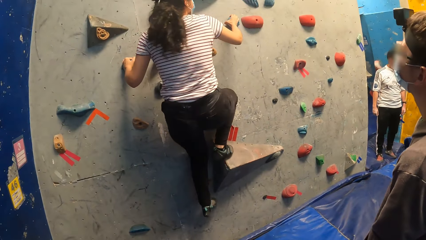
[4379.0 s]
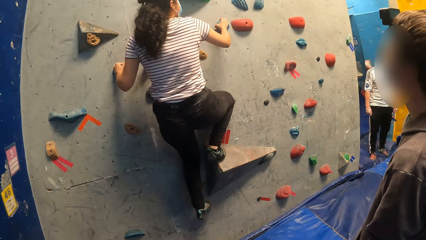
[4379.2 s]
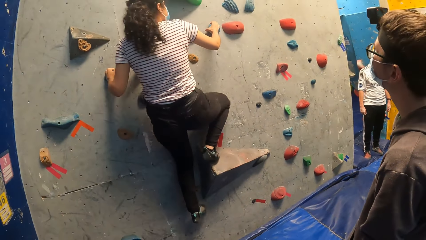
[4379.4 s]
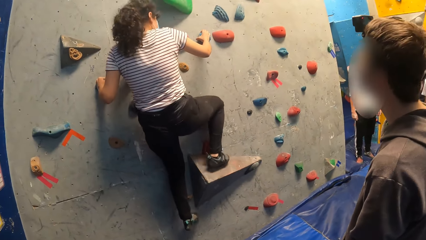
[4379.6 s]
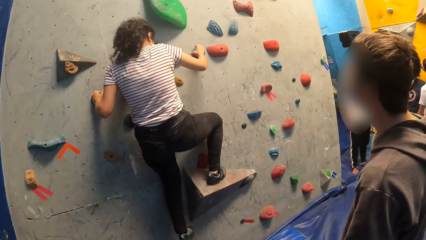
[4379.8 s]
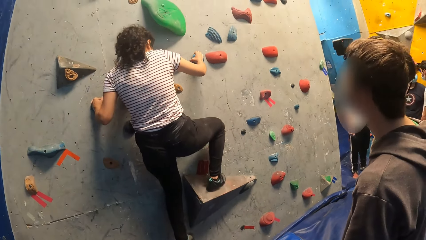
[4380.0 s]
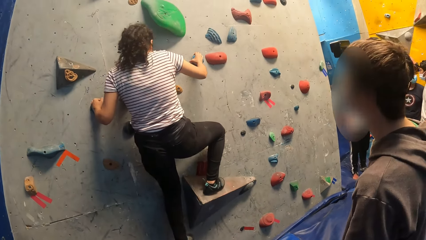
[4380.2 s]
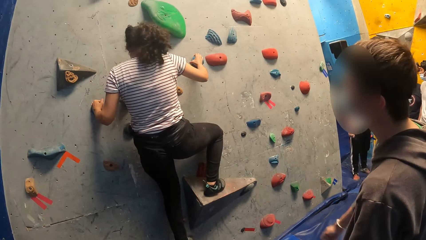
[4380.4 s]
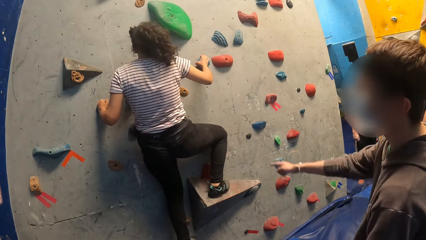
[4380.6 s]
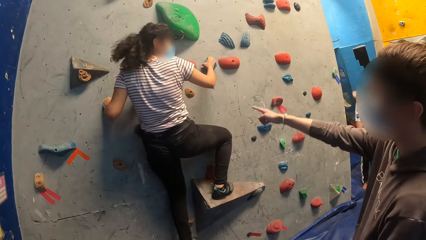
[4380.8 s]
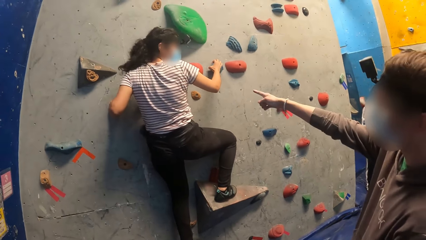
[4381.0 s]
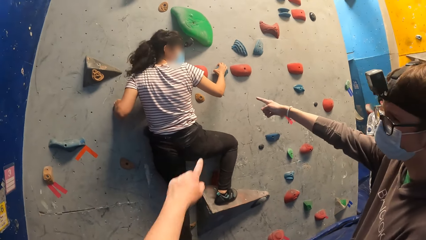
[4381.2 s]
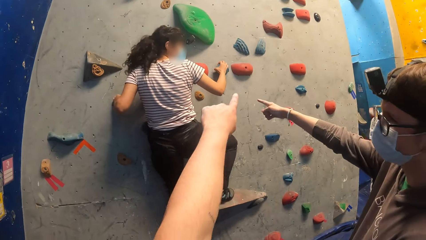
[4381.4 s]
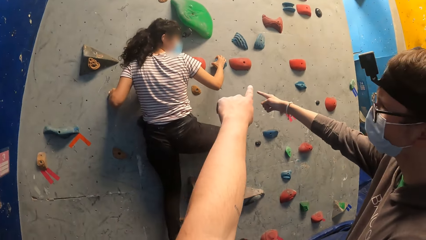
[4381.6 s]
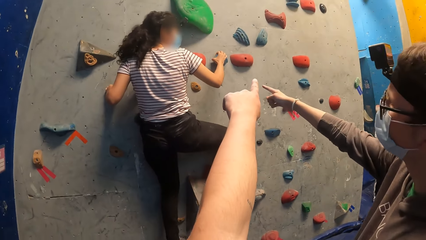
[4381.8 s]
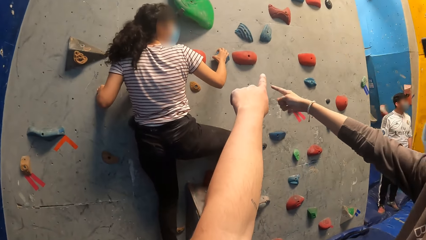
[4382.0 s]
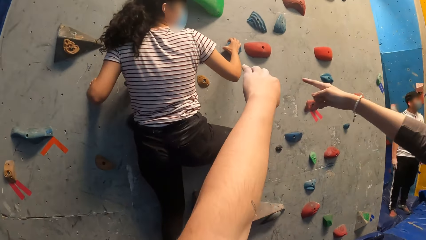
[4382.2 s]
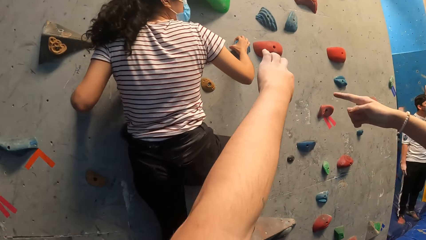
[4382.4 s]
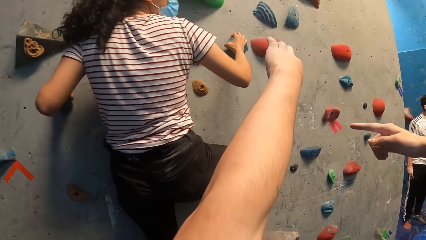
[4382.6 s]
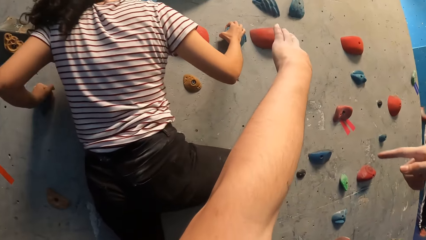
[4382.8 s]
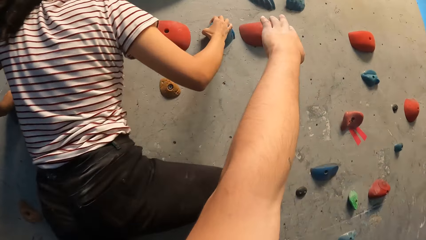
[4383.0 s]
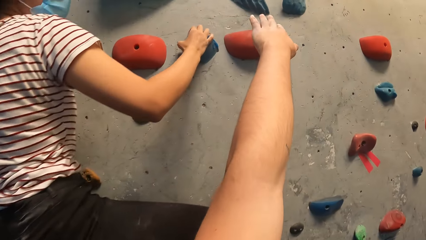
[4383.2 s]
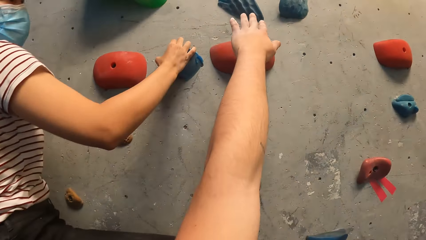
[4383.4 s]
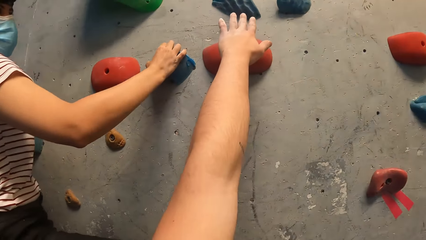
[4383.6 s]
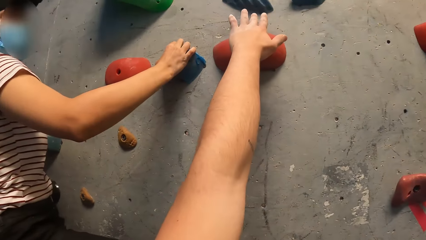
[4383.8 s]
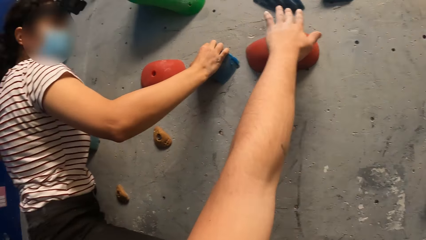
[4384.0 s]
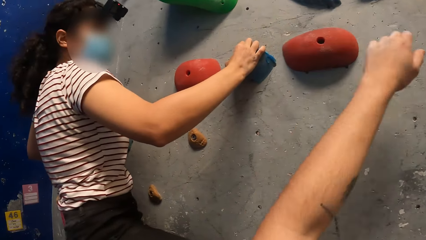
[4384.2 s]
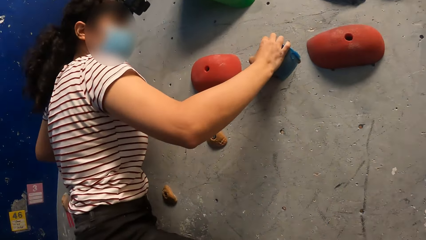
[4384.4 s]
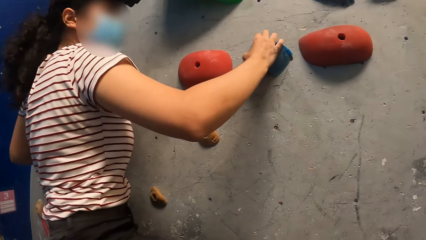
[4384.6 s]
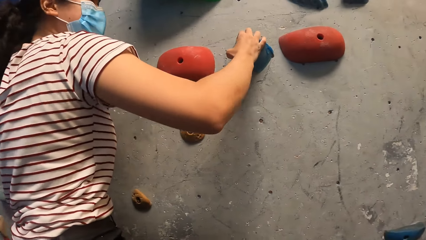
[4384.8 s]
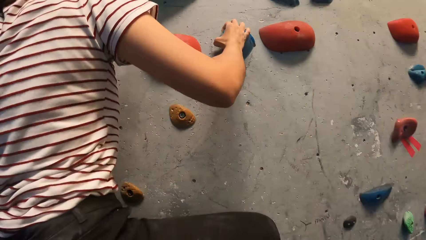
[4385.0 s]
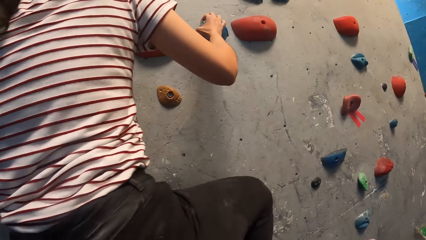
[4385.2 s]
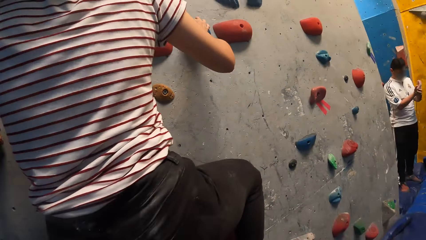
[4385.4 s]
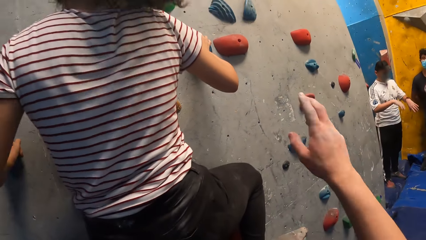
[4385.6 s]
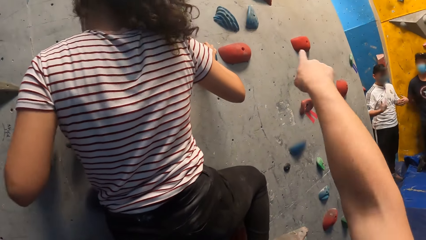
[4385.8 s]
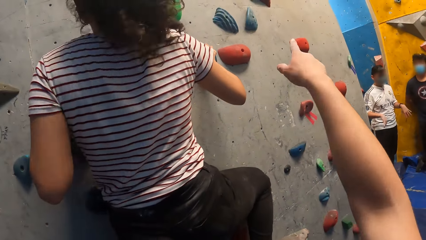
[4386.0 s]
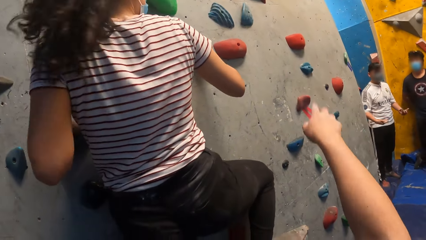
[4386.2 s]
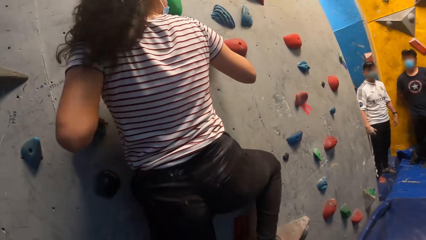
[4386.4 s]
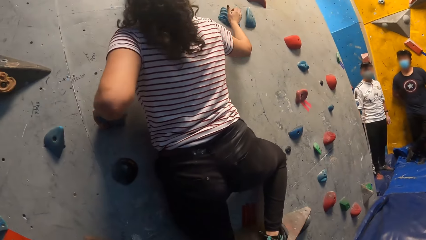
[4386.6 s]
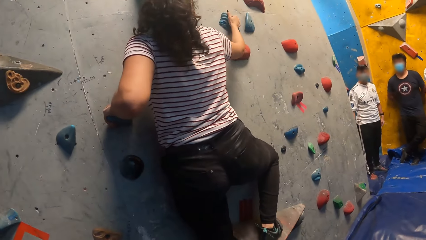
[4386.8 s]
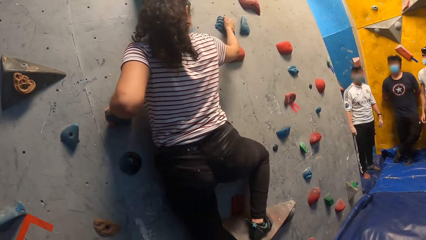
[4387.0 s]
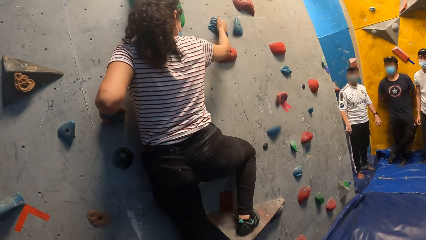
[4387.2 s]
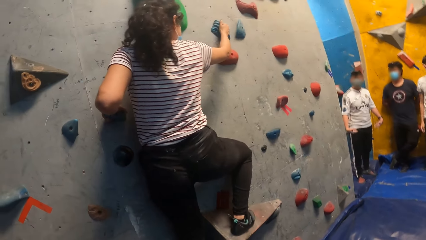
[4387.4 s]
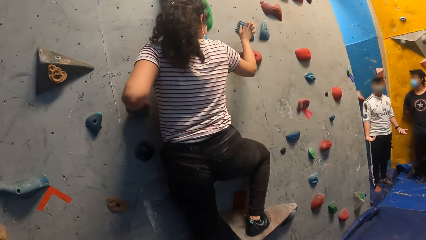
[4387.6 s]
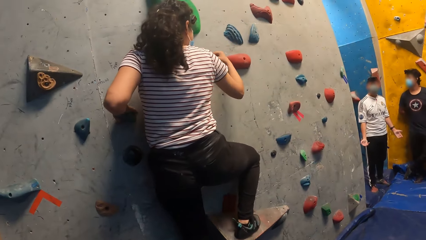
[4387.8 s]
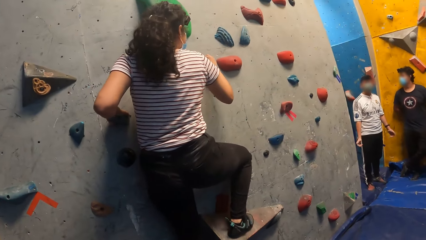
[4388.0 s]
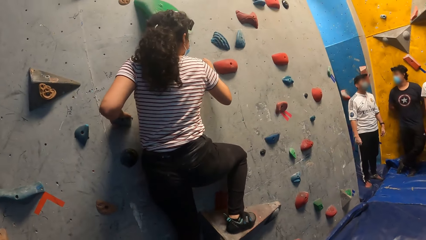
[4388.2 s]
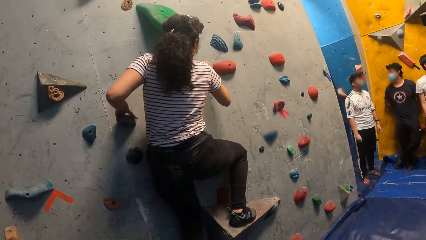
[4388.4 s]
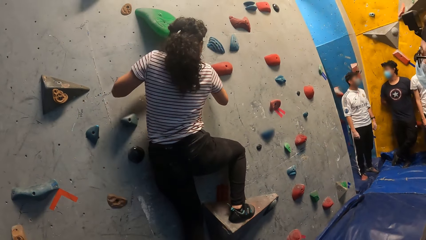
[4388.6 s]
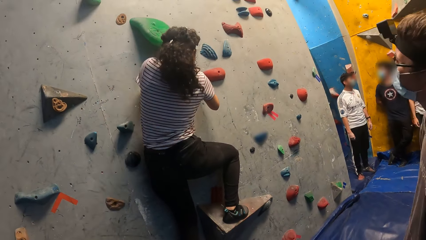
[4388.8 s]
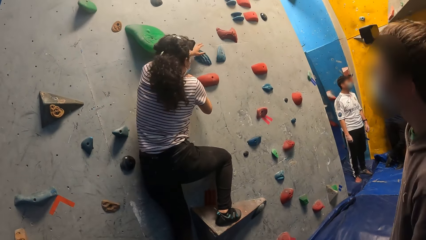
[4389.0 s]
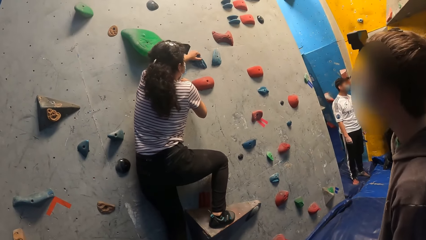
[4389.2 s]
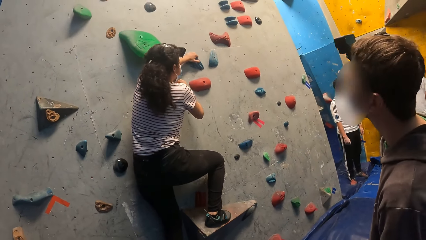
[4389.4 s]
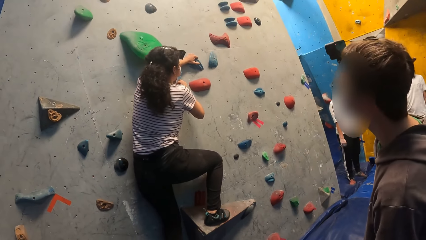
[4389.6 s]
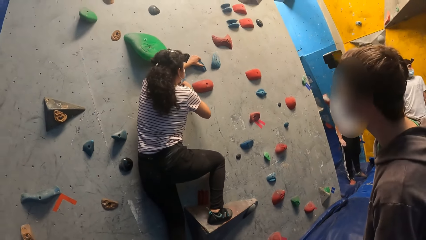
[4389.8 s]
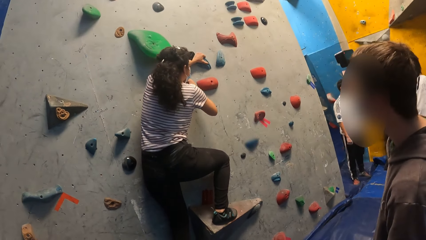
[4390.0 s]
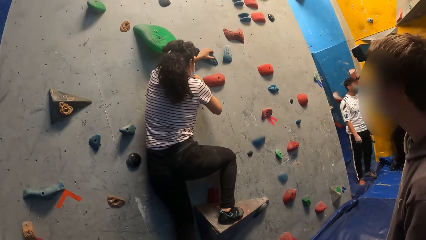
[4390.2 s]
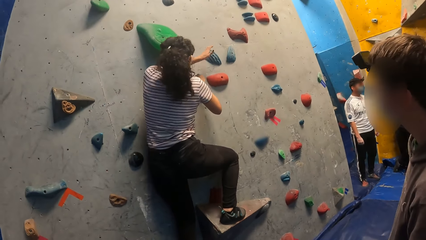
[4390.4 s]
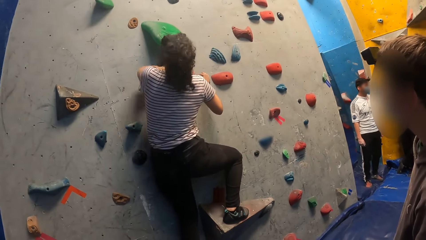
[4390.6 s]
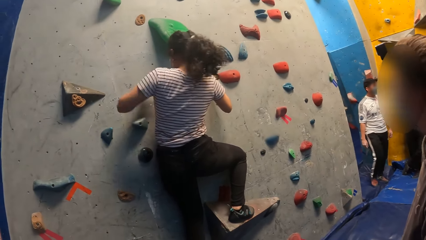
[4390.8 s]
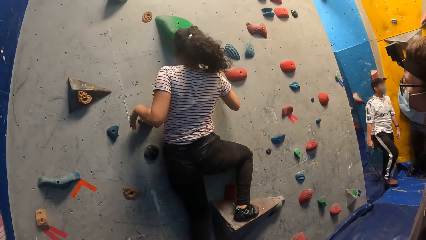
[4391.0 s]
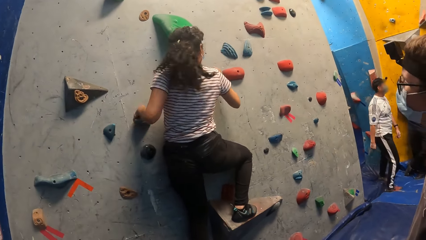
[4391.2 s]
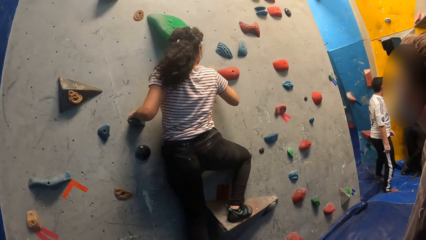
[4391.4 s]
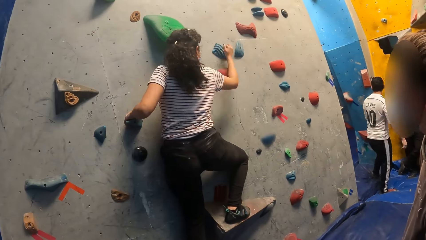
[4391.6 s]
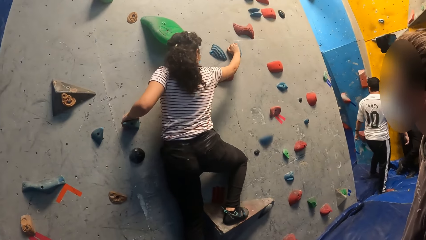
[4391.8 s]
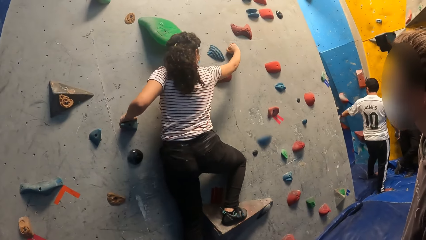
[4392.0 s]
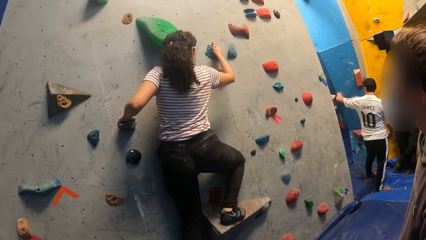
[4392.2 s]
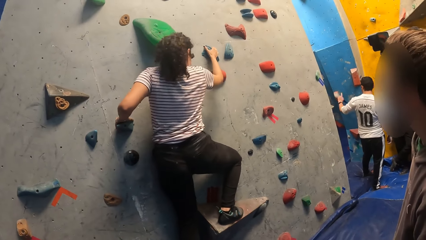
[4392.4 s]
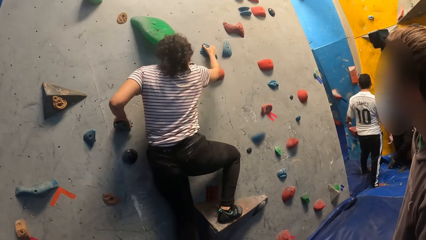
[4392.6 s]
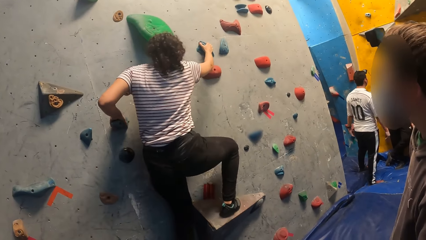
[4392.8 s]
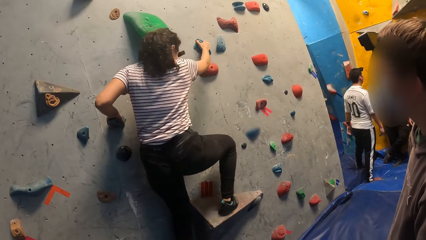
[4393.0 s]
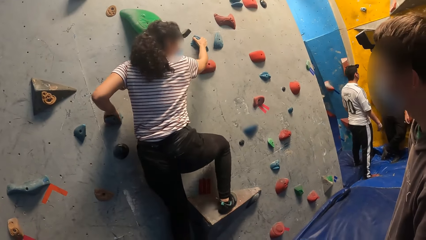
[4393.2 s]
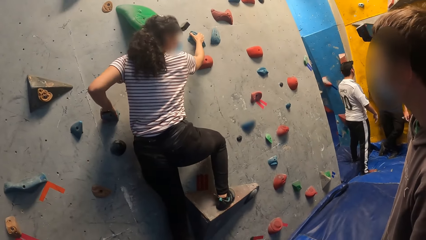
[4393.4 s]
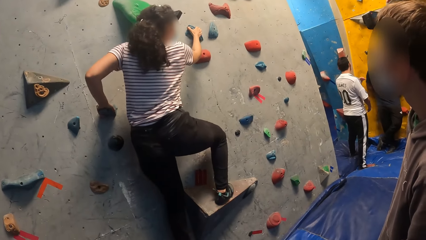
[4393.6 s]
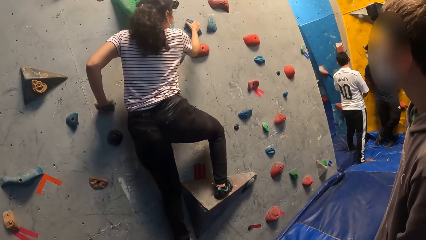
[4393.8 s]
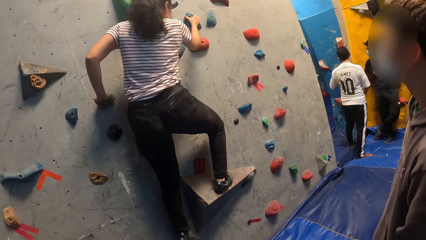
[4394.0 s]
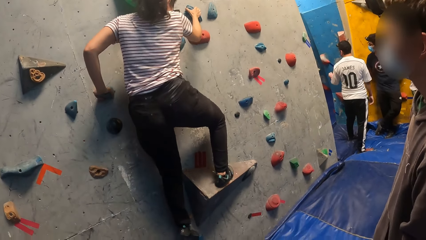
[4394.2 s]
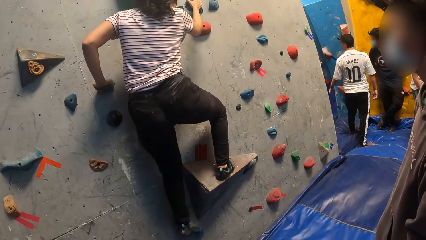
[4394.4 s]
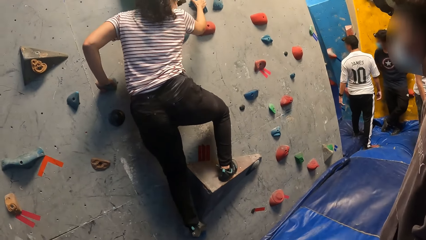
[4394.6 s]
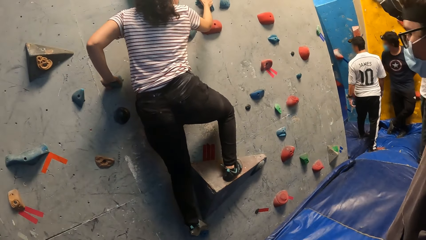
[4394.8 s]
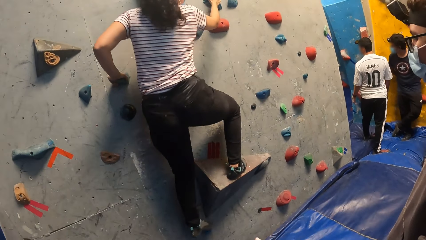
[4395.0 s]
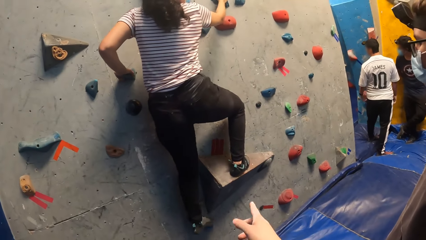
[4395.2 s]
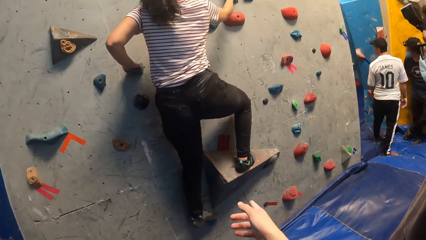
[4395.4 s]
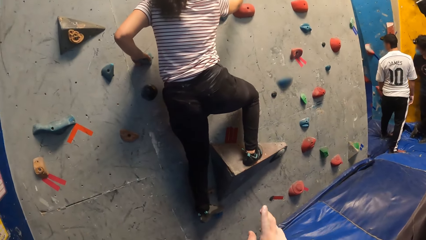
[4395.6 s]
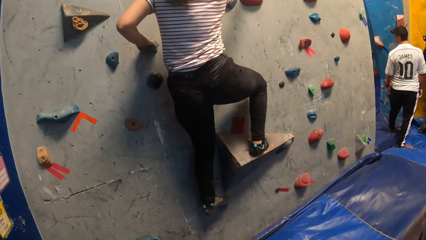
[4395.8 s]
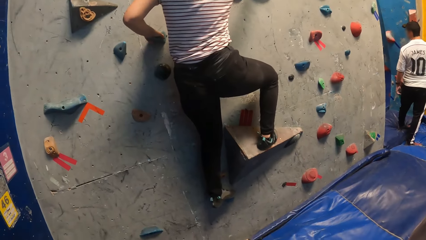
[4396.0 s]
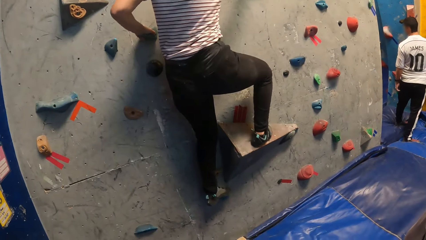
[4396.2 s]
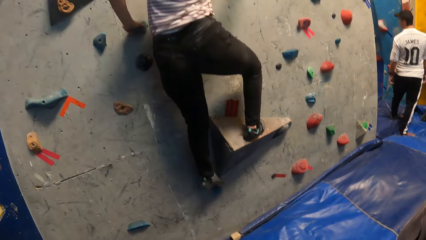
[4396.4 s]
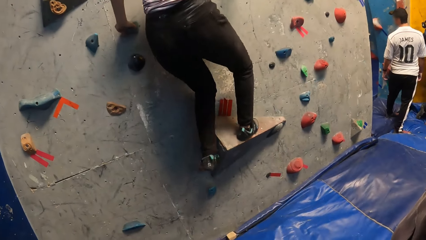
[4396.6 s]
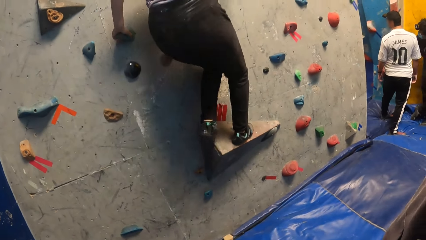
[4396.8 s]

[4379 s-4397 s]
A person points at the wall. The camera wearer points at the wall. Another person climbs the wall.
